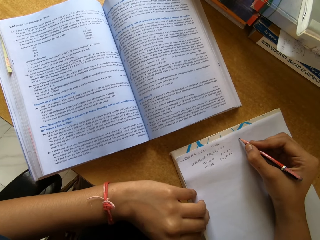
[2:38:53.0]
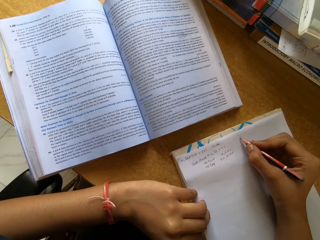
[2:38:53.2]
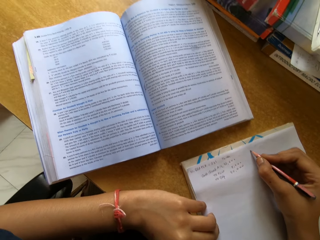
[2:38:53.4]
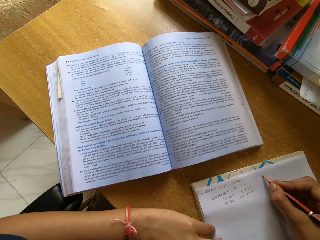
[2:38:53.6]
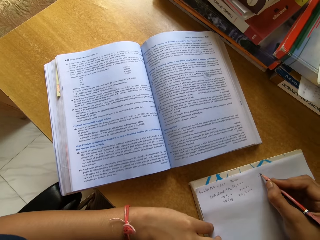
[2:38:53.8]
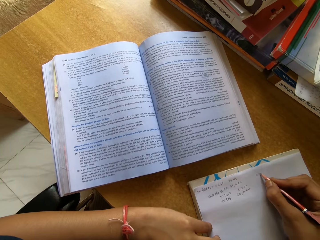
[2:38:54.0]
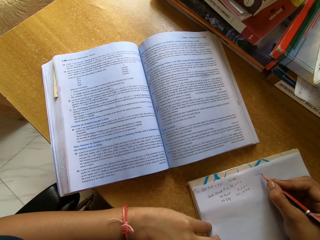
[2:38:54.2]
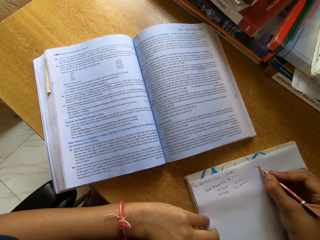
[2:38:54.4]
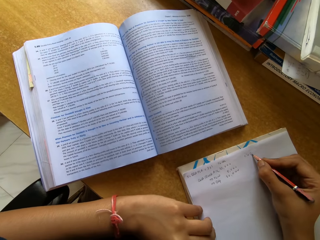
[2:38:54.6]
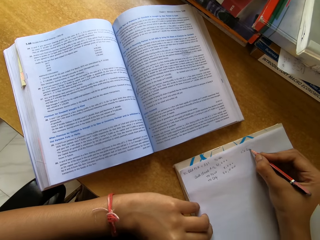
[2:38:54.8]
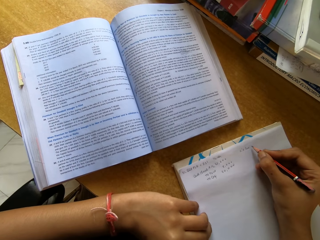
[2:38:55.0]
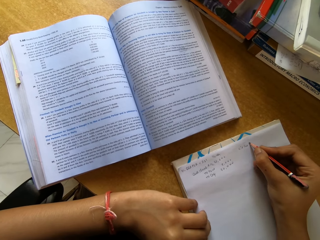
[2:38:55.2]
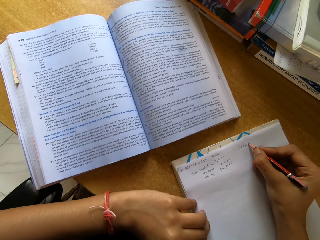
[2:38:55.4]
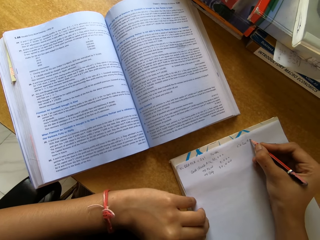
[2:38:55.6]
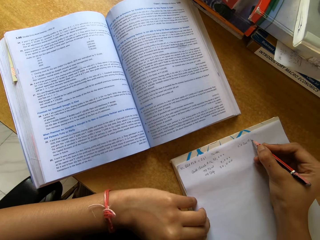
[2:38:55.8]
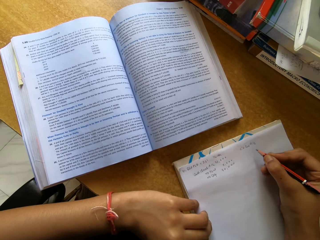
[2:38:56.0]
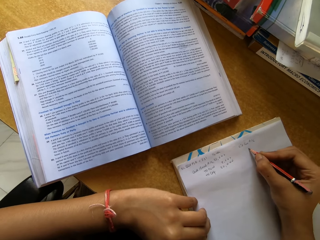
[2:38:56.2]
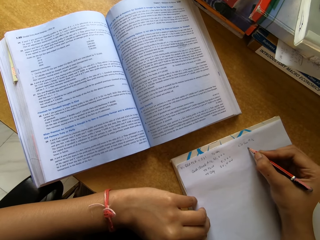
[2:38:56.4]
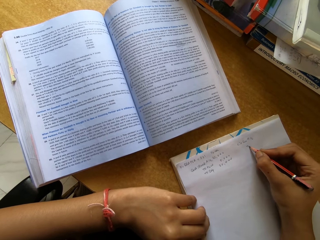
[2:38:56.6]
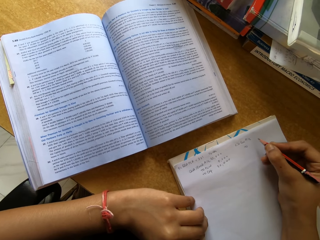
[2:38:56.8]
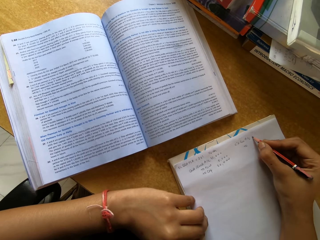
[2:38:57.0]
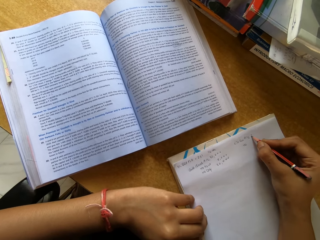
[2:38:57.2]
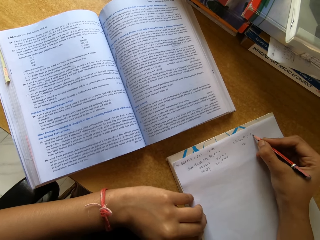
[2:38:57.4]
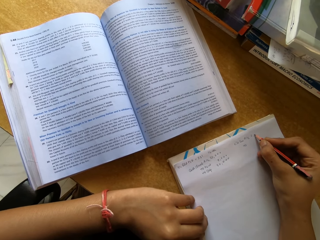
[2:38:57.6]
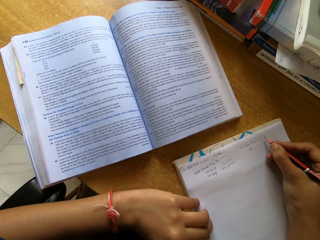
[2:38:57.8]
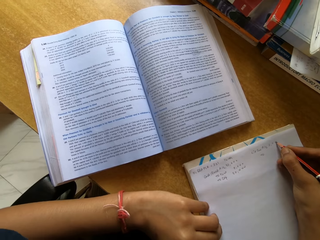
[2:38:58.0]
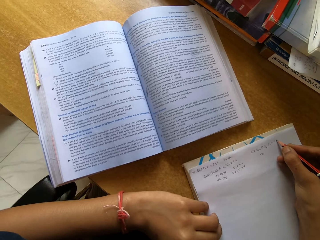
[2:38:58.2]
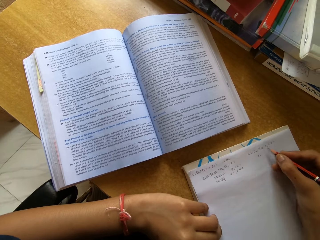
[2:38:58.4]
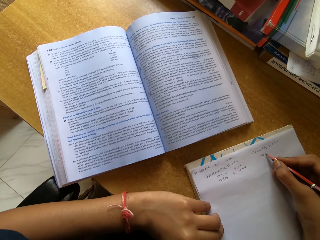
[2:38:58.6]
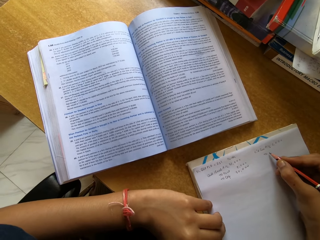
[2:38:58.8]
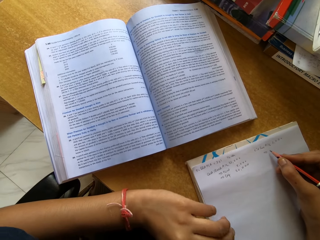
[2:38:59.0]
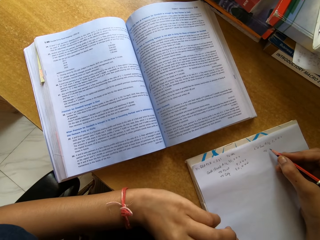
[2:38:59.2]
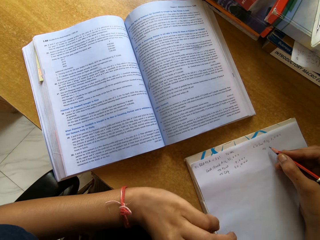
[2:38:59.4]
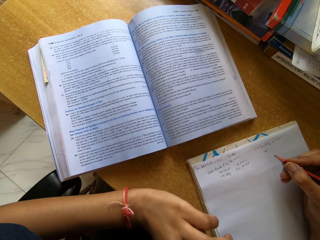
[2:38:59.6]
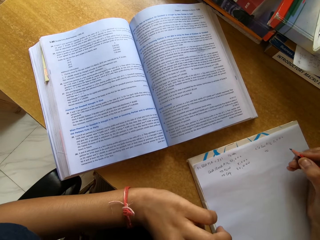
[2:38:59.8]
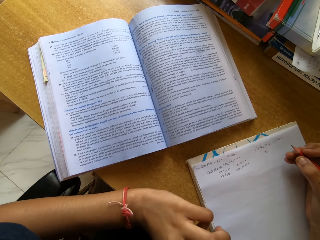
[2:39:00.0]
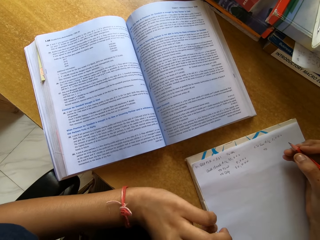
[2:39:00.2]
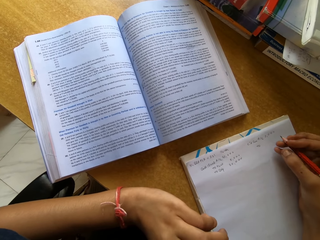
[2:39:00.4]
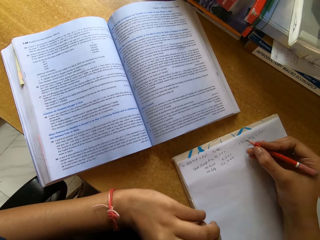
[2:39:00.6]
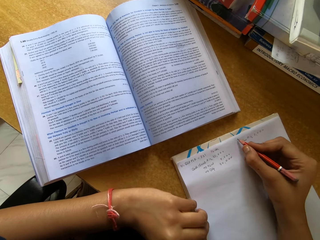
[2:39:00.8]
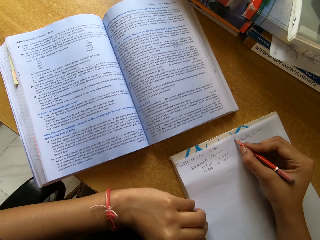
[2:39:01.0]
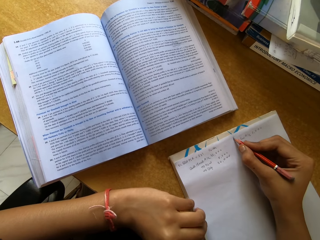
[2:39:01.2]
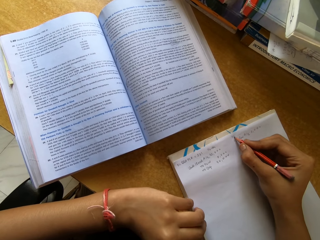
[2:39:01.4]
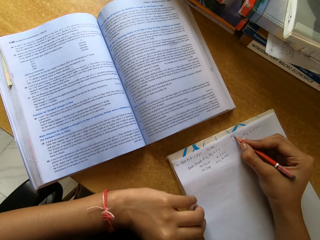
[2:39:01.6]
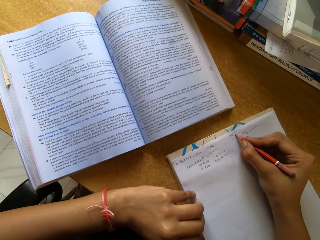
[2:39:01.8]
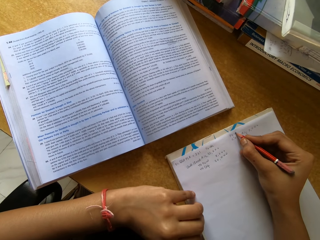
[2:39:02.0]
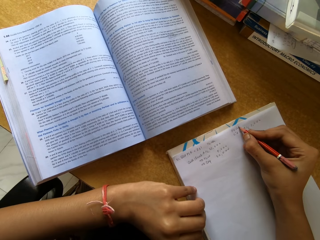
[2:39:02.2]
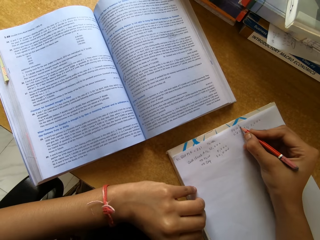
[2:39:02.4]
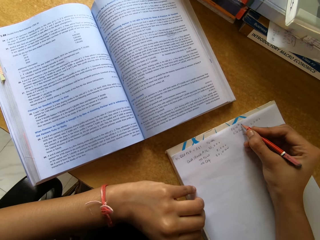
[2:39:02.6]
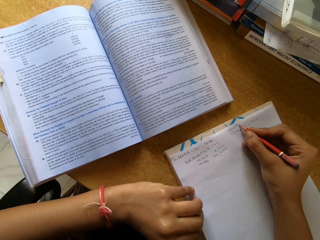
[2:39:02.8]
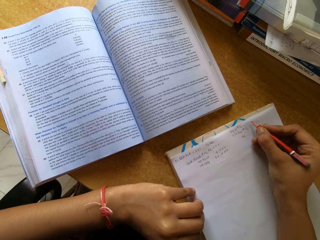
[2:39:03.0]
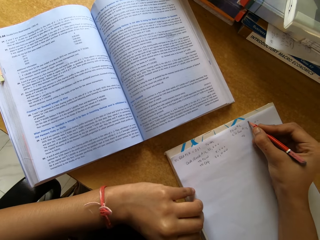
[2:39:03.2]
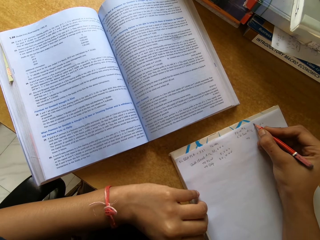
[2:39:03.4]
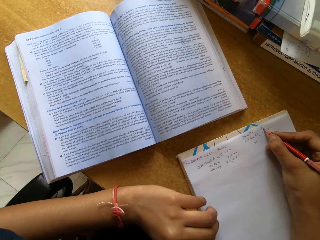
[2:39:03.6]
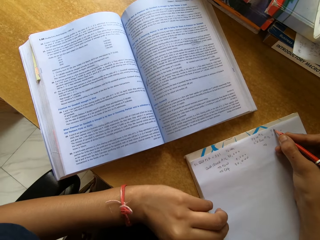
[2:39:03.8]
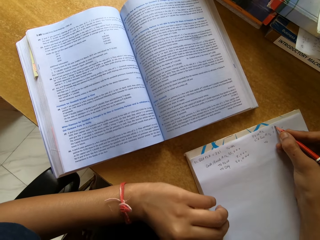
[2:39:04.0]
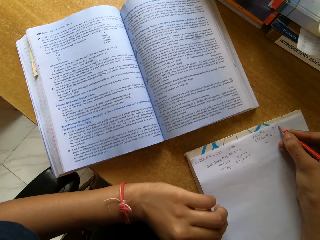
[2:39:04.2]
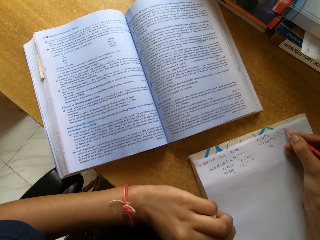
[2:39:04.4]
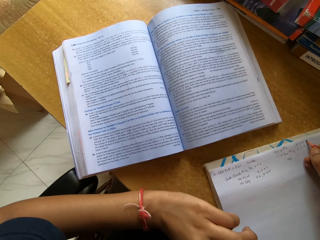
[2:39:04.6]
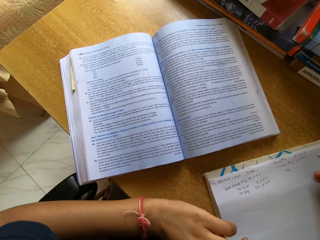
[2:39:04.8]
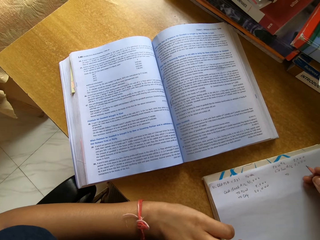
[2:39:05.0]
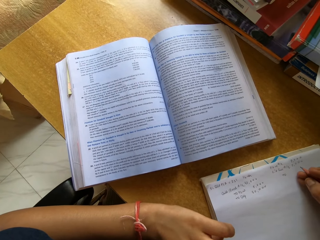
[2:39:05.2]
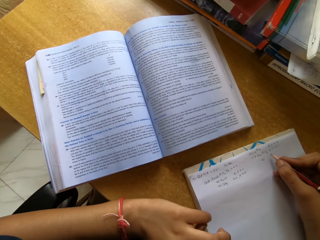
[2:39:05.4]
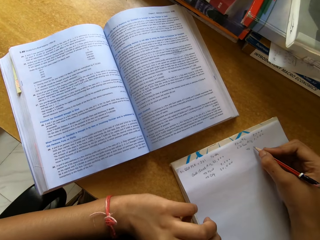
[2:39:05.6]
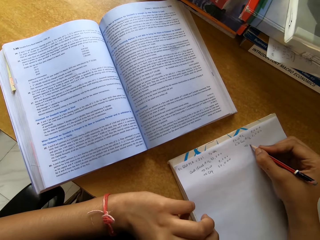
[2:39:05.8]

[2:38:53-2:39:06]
The camera wearer writes on a paper with a pencil. They write on the paper with a pencil repeatedly. They read a text book. They write on the paper with a pencil. They write on the paper with a pencil again.

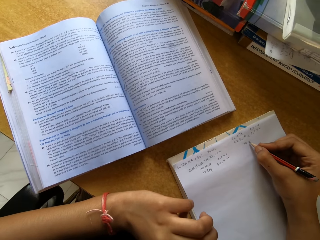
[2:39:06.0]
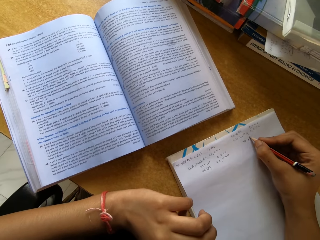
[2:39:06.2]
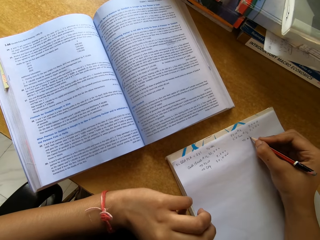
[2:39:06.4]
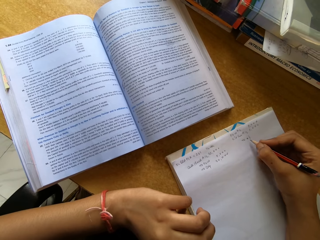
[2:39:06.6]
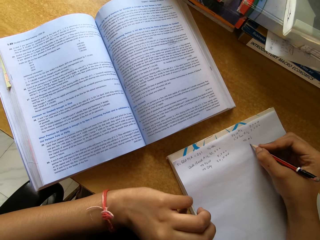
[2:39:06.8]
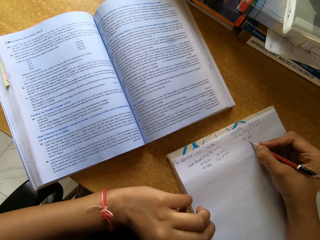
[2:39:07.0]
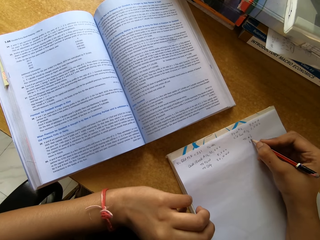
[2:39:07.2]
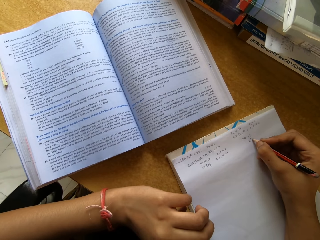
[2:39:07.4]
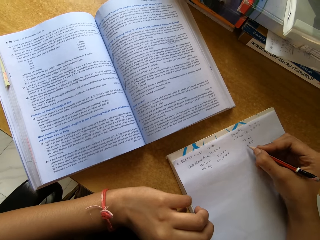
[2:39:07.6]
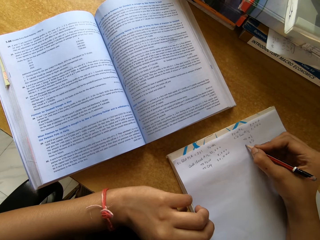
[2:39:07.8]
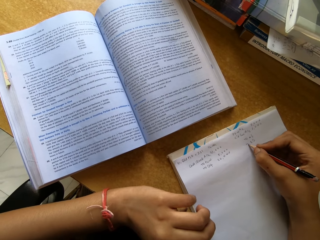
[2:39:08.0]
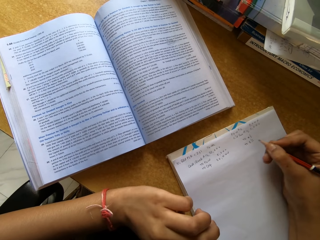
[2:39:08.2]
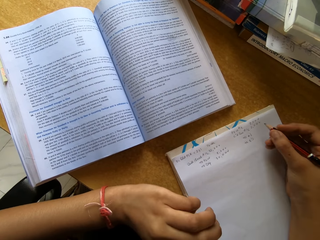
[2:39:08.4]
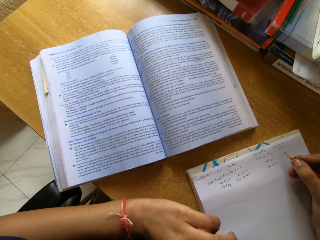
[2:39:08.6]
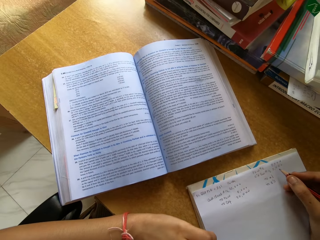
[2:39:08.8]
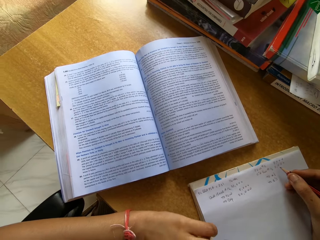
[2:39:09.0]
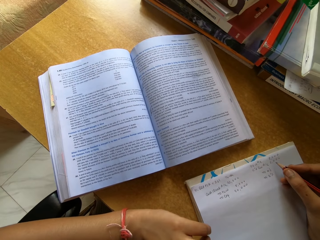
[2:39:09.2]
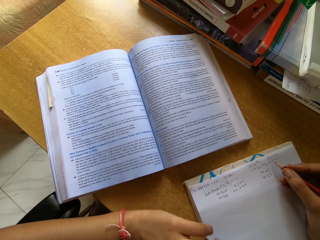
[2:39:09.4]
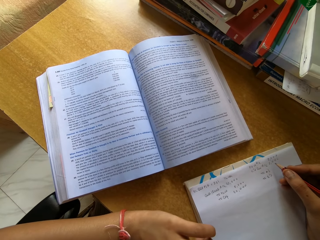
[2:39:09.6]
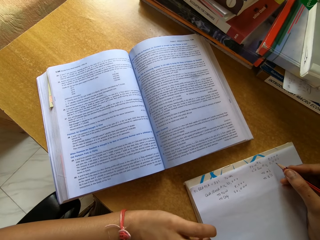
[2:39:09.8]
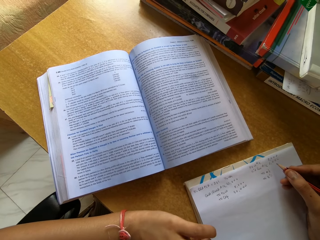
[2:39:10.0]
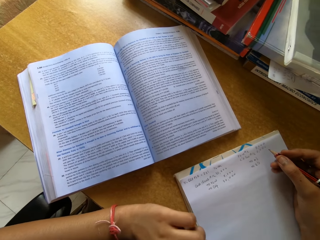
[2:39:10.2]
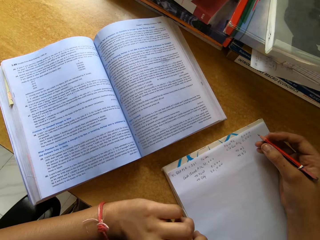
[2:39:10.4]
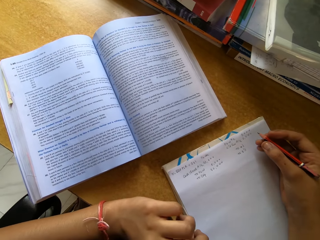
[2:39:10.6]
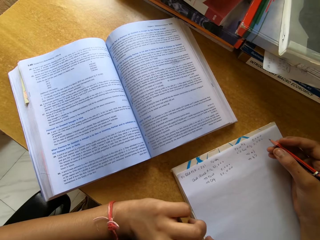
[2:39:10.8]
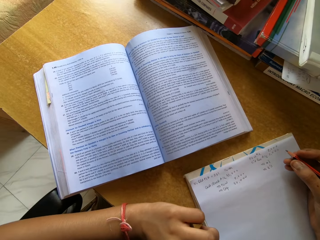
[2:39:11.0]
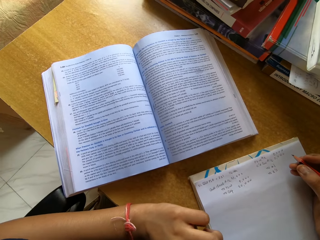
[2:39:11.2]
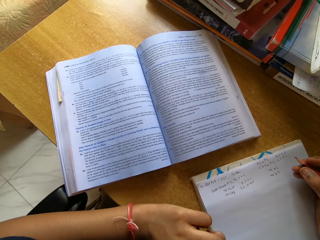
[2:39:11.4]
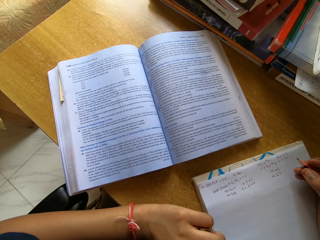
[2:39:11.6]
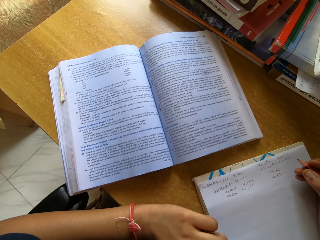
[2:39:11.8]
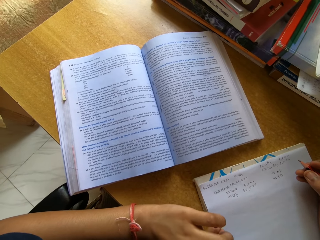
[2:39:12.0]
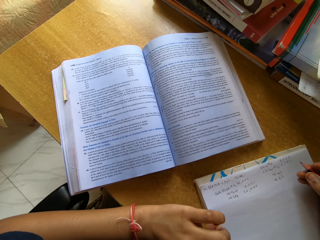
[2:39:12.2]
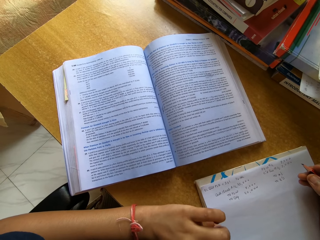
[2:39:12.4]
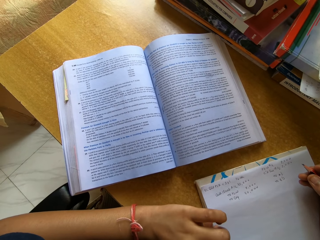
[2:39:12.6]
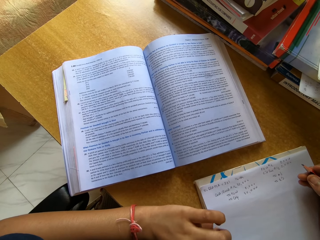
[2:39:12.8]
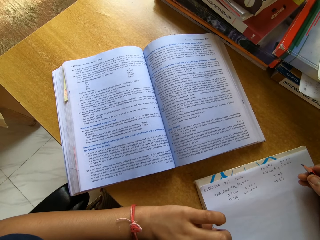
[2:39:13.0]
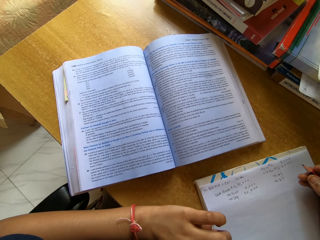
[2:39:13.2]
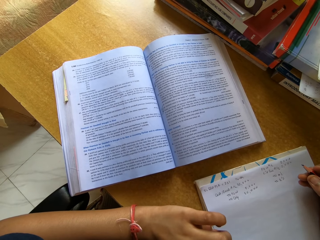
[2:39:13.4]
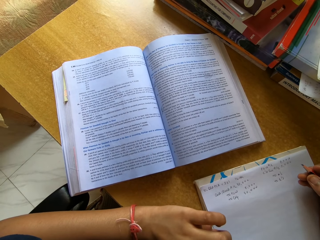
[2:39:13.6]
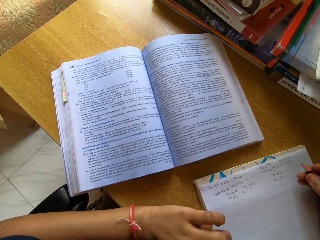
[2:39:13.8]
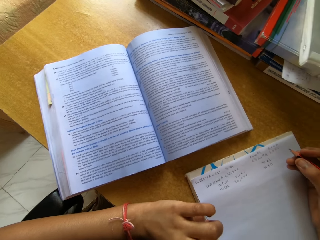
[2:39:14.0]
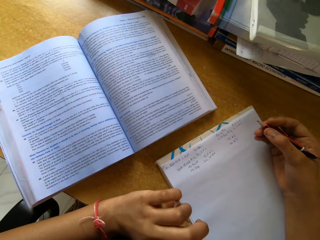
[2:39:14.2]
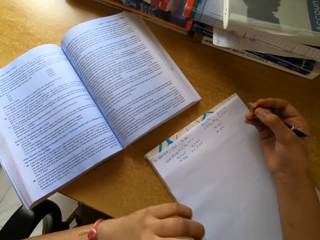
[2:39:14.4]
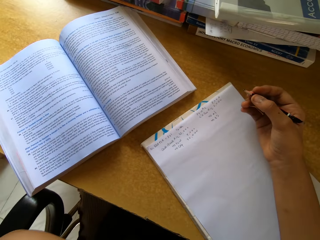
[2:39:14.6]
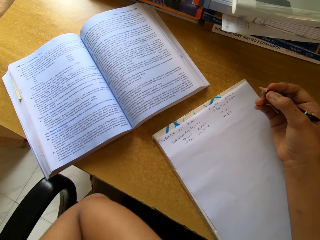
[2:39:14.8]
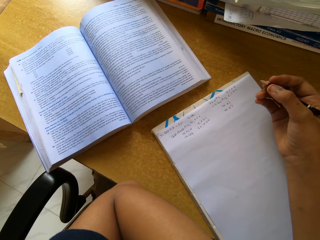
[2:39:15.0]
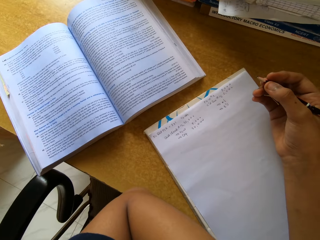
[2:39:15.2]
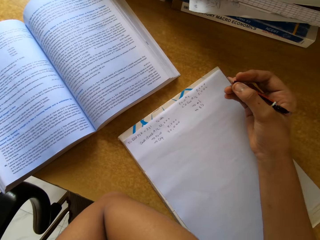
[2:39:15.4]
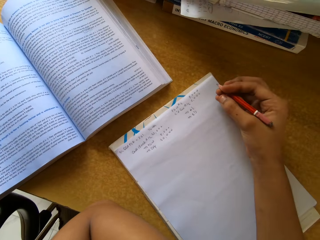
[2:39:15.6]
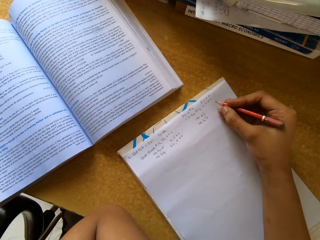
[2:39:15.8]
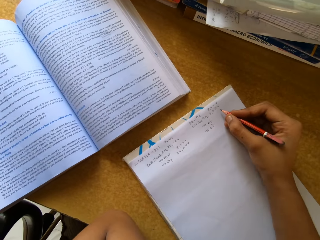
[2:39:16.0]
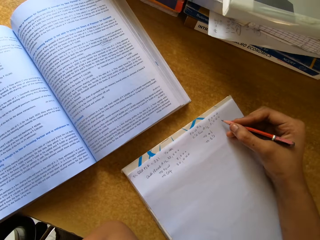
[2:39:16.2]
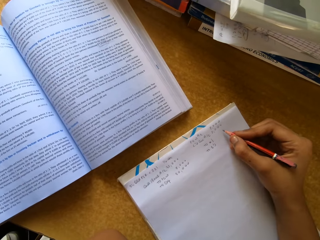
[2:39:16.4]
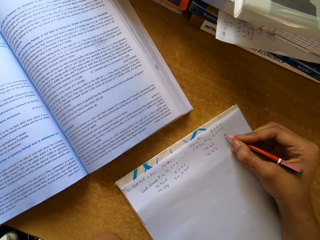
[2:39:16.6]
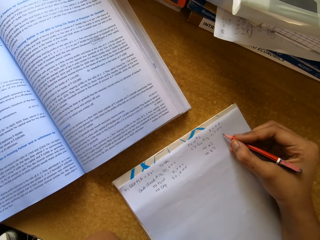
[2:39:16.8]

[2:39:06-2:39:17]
The camera wearer reads a text book.
